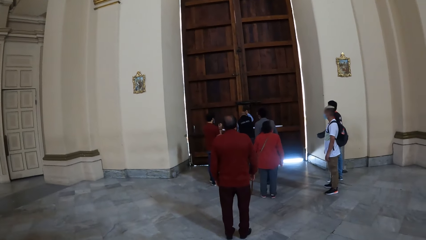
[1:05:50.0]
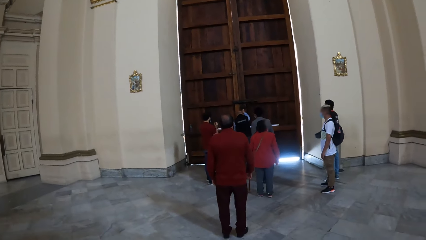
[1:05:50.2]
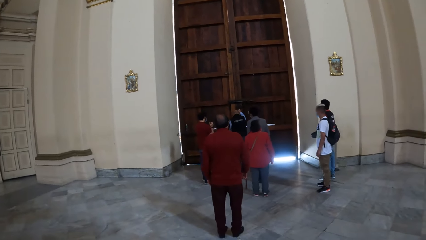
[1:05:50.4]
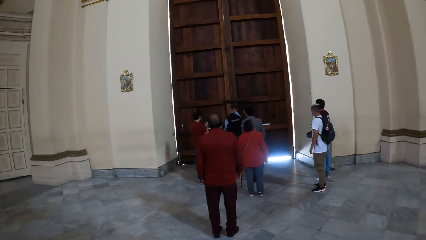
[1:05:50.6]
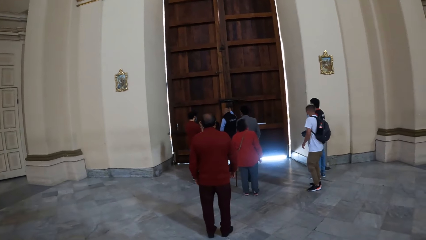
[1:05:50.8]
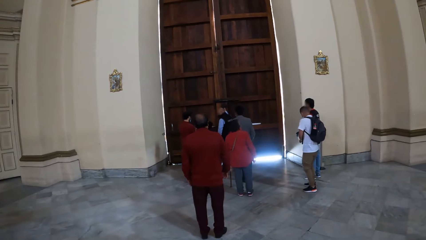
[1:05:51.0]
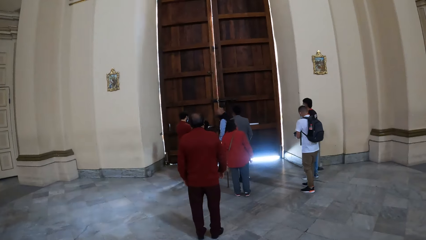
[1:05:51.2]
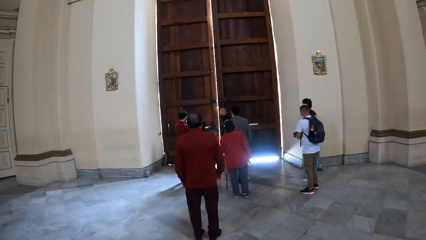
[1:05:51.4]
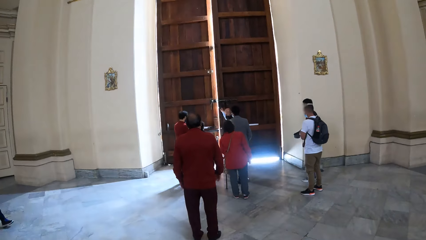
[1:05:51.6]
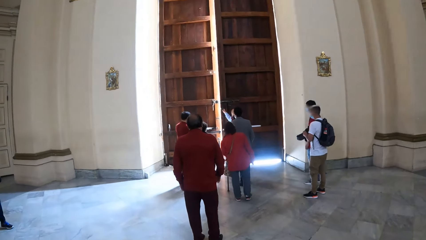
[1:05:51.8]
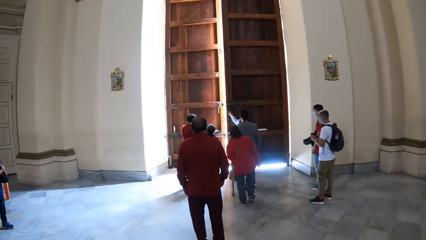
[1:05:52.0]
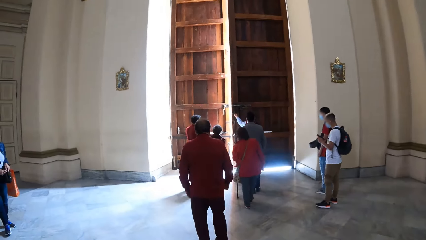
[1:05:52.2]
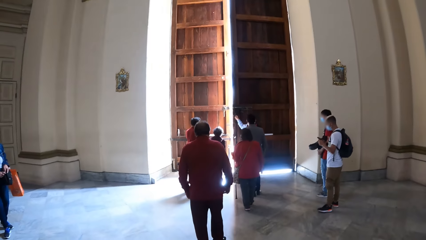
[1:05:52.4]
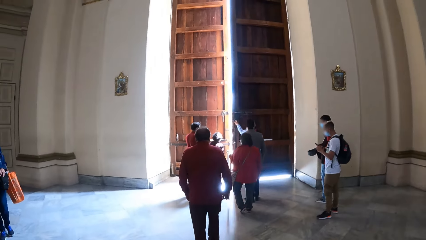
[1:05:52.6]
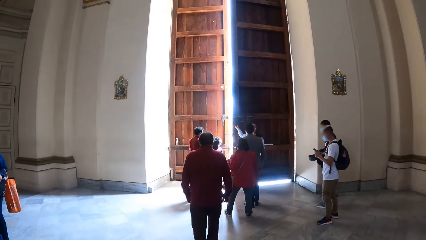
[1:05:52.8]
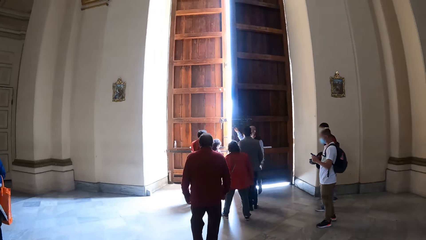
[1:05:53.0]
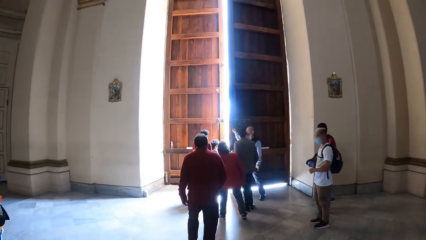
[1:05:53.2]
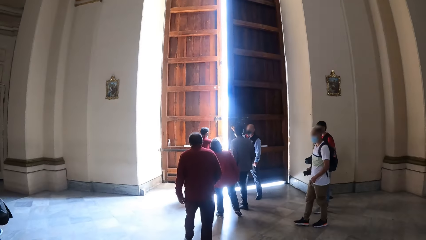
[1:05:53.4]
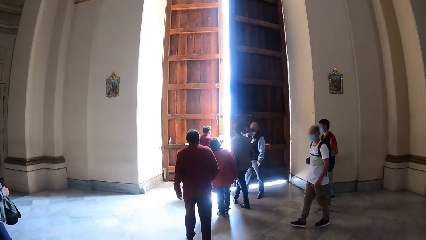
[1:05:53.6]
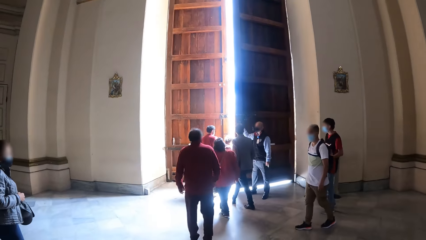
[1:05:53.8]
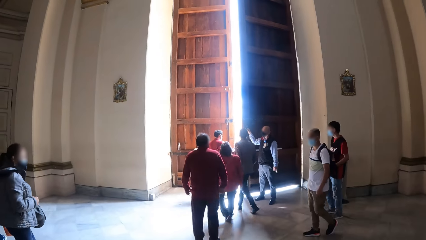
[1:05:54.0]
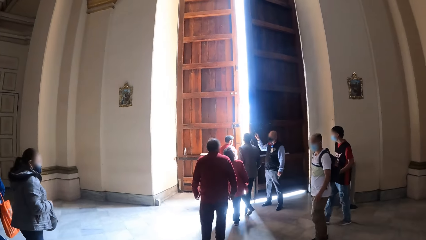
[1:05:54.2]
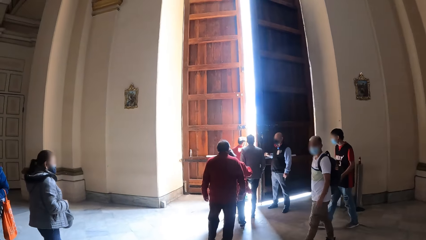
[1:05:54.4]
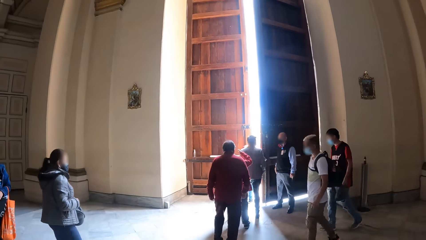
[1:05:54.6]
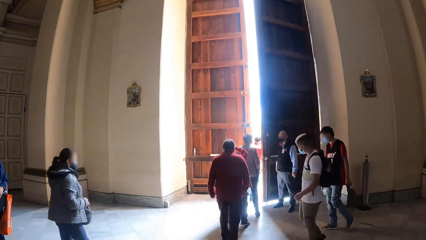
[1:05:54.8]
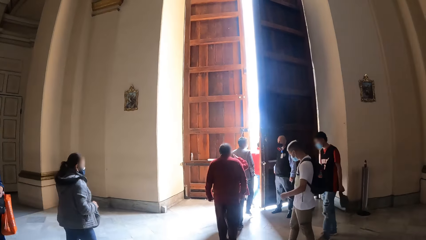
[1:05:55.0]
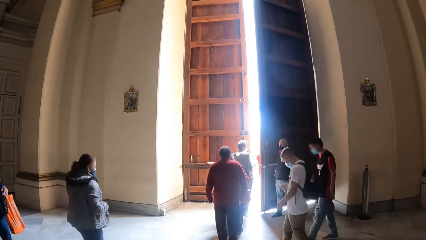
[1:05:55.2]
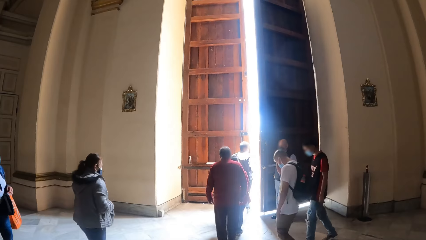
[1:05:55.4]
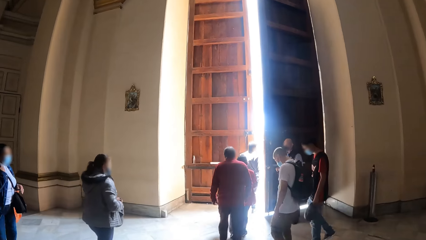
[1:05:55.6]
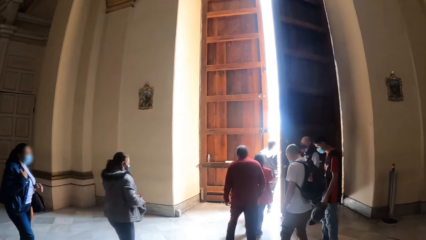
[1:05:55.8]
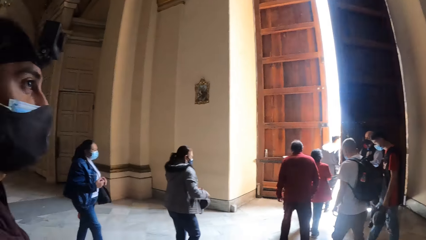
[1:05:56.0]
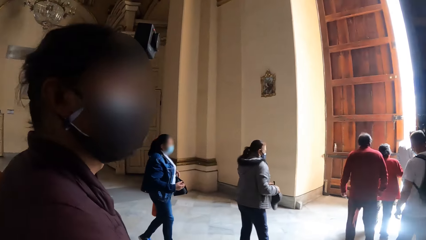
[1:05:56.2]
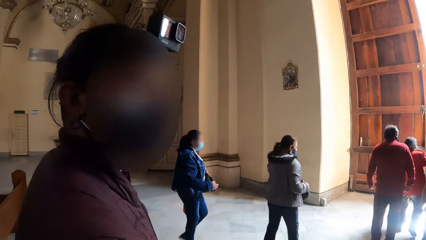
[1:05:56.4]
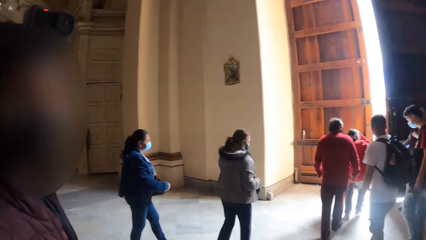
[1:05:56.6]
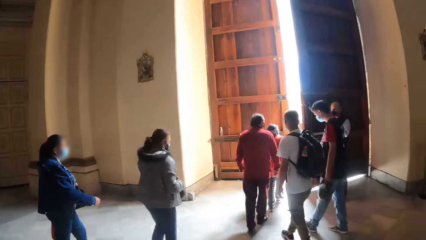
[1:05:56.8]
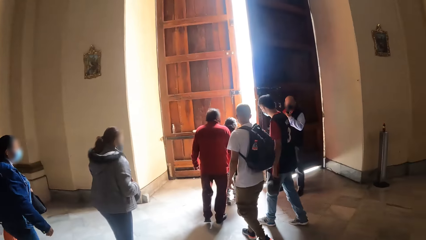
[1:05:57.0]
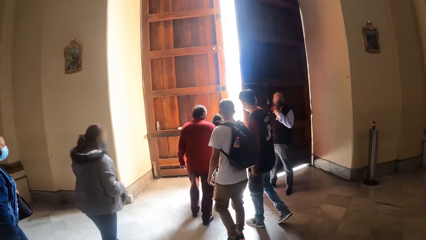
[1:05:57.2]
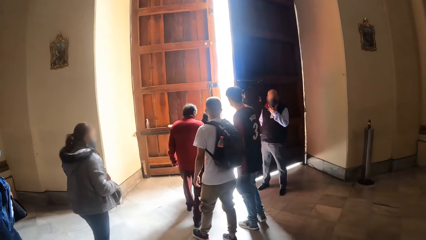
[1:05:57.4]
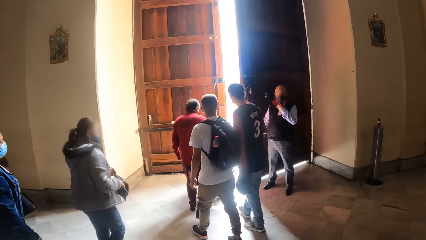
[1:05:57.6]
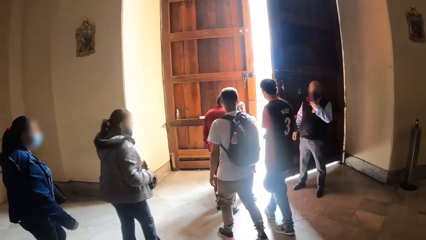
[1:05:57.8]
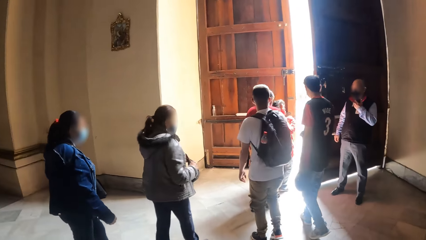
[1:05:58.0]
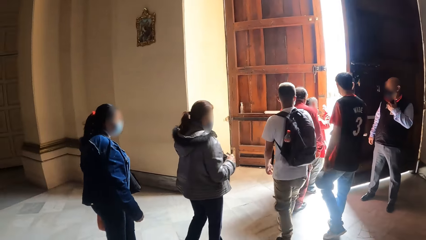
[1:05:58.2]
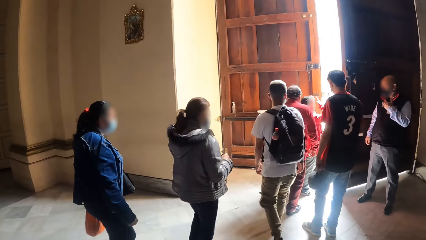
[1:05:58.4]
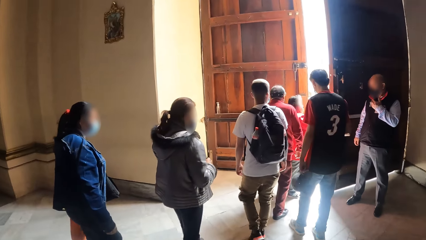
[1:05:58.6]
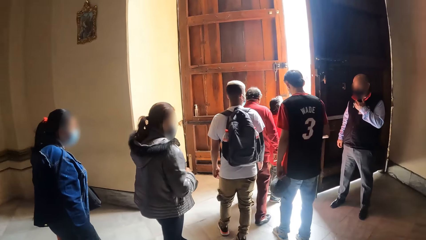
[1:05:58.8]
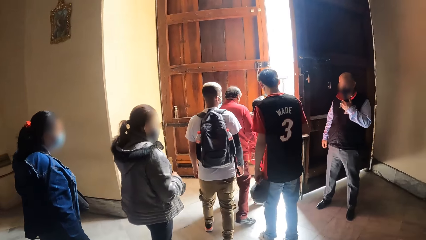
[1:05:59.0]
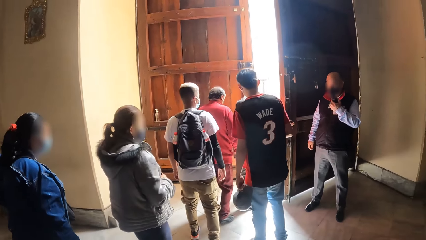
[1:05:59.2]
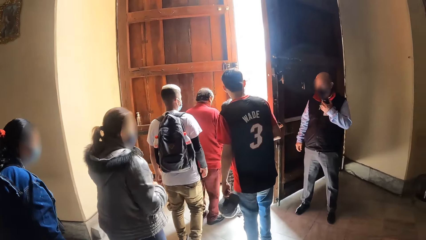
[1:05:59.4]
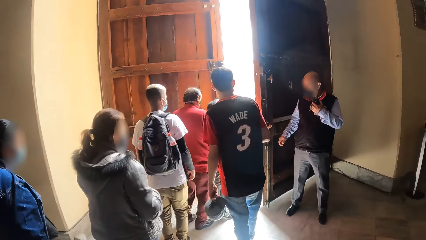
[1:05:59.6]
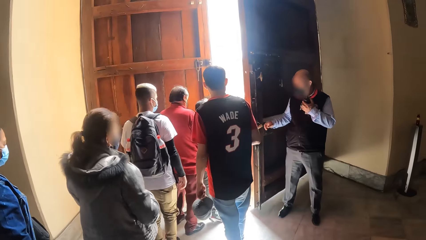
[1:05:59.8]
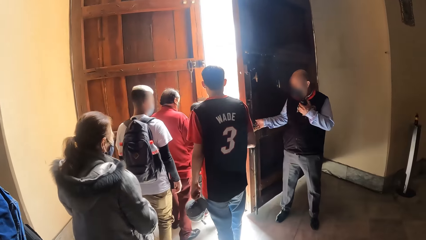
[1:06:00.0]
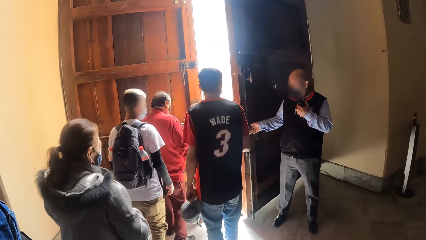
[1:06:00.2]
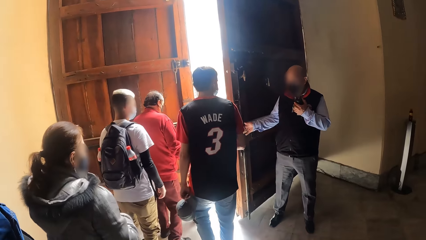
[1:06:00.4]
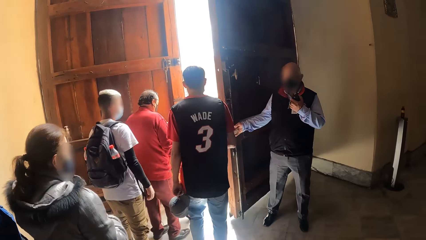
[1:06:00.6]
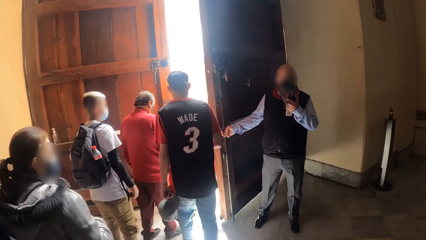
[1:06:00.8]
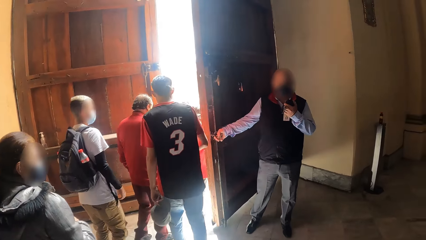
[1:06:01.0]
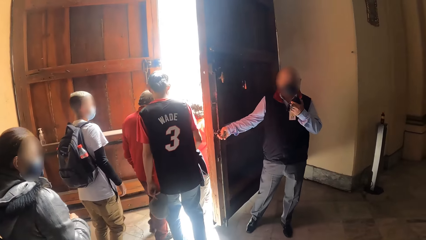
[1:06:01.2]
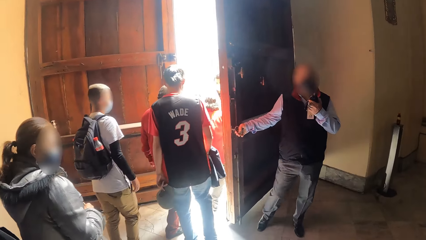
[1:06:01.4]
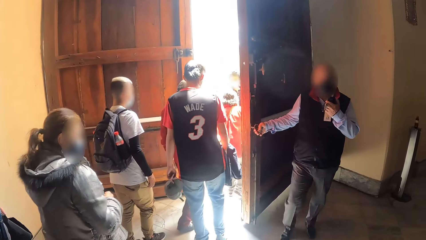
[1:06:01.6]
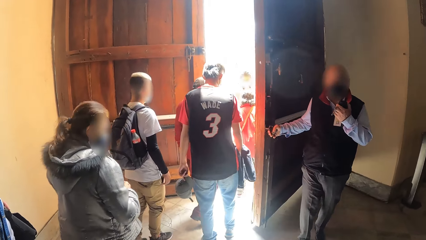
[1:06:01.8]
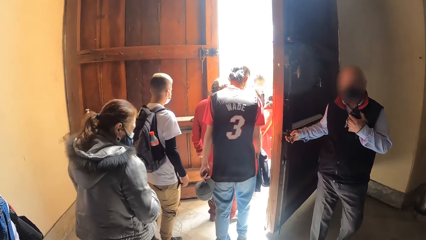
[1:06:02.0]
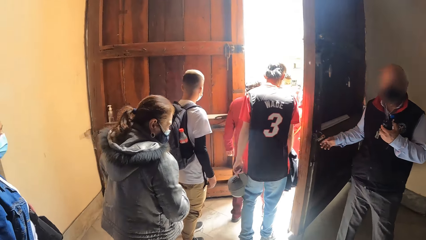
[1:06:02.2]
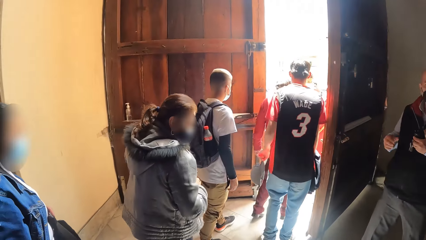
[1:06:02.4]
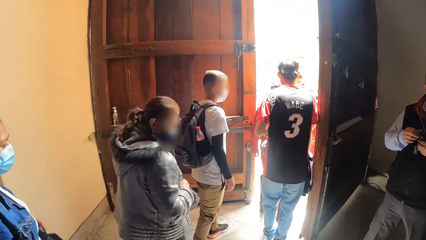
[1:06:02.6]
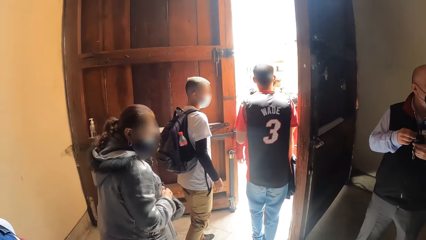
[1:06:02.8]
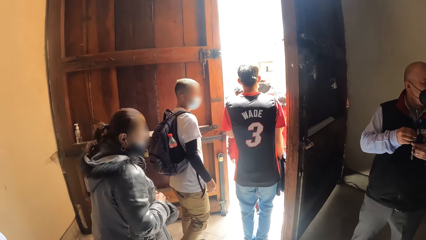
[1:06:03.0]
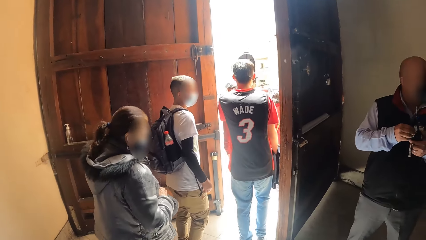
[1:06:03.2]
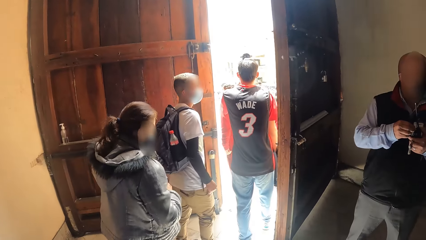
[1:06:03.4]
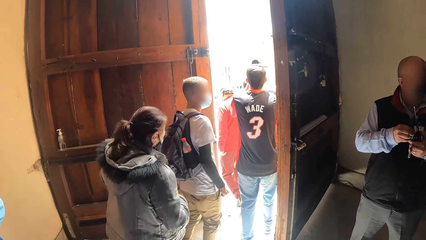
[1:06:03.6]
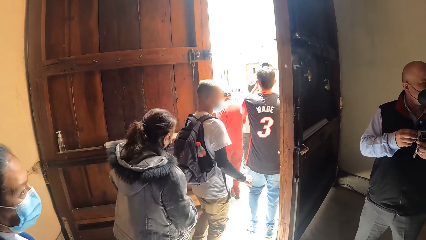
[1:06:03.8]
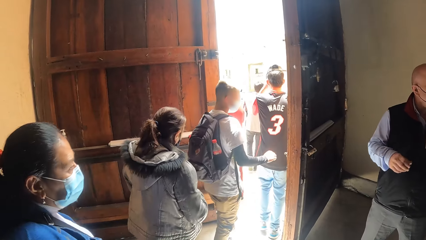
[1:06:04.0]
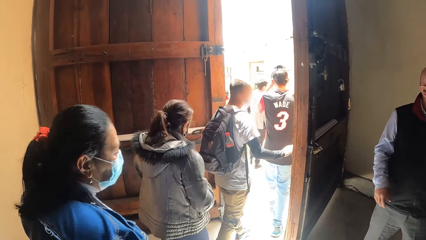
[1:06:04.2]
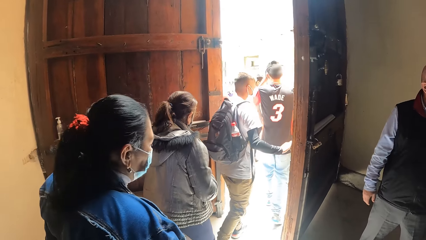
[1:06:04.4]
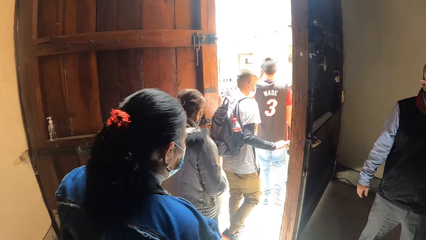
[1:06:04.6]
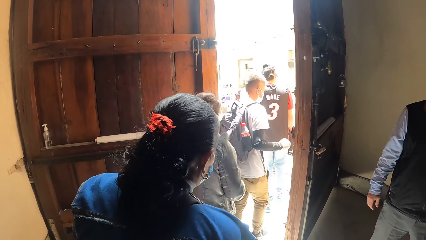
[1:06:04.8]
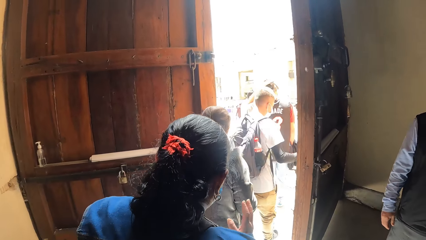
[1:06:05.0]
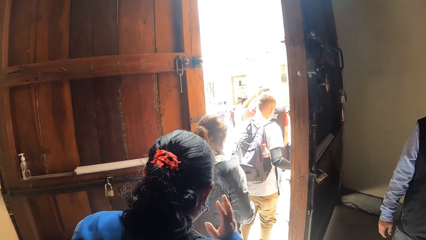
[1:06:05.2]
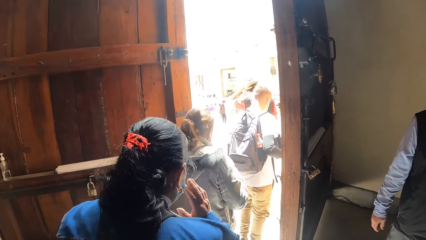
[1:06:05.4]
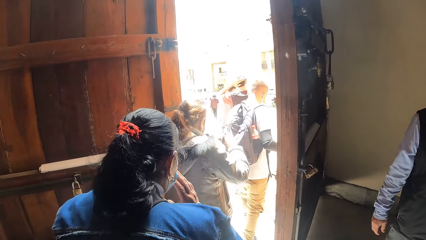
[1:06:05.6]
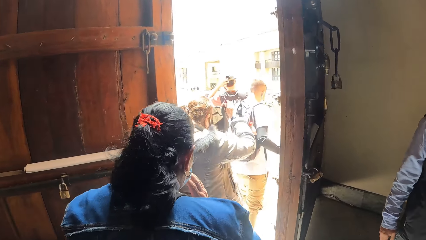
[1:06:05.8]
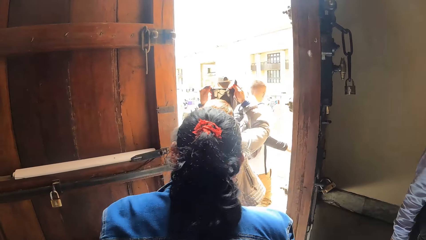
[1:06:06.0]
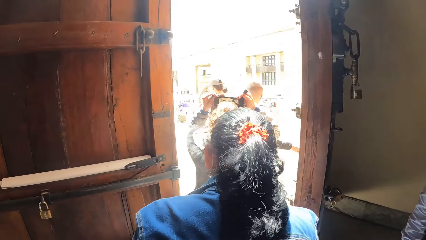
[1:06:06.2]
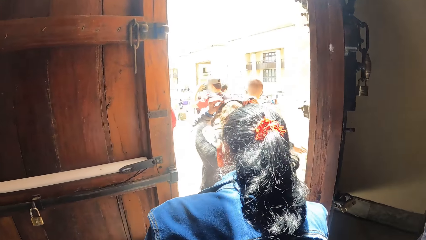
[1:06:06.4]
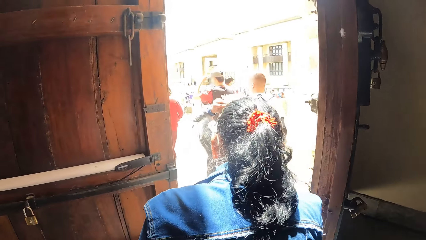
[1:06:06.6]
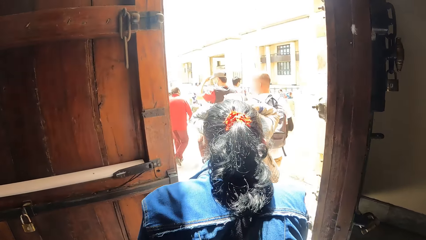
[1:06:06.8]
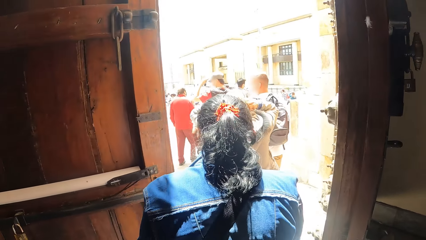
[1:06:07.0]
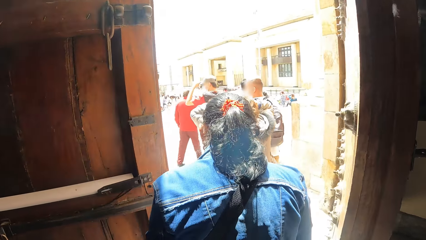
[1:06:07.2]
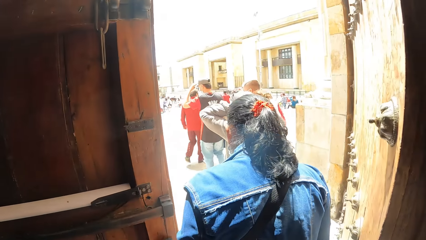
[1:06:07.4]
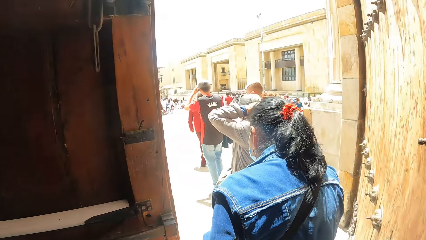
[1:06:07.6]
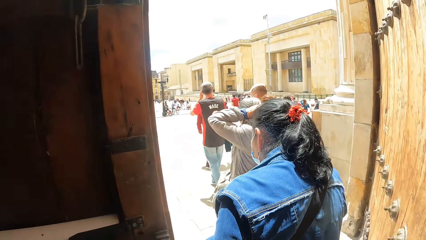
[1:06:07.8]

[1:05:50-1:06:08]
A man opens the gate or door. The camera wearer walks forward. The man, four other men, and a lady walk away from the church. The camera wearer looks left, converses with a person, and looks forward. A second lady and a third lady get out of the church. The first man carries a radio call on the left hand, holds the door lock, opens the gate, and holds the radio call with both hands. One of the other men adjusts the camera. The third lady adjusts the face masks. The second lady lifts up a cap and puts on the cap.
